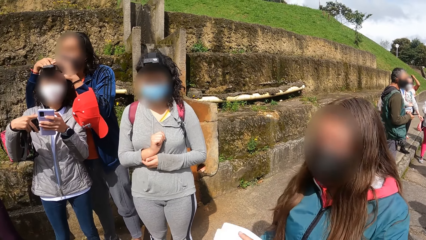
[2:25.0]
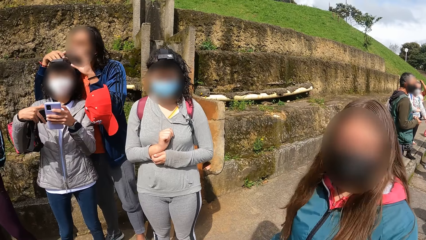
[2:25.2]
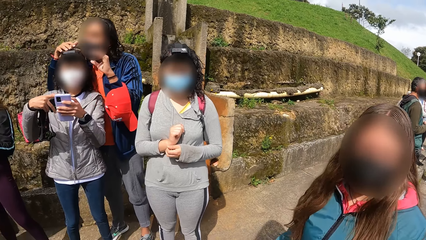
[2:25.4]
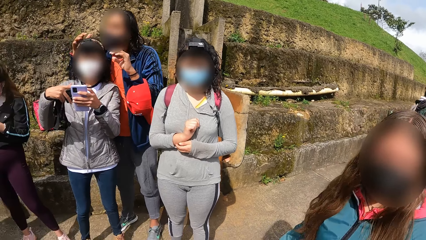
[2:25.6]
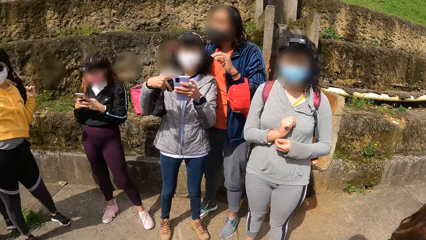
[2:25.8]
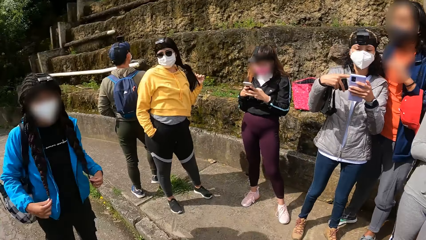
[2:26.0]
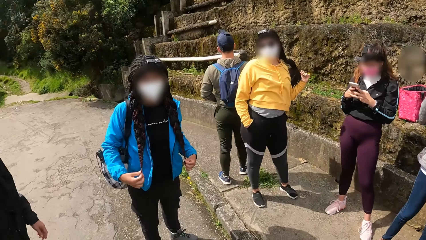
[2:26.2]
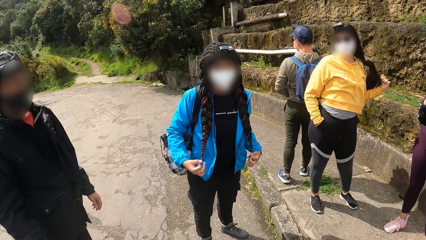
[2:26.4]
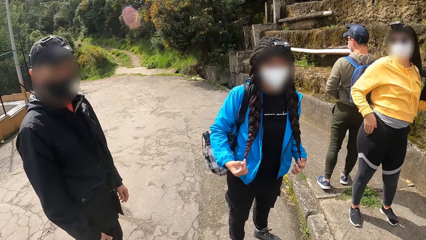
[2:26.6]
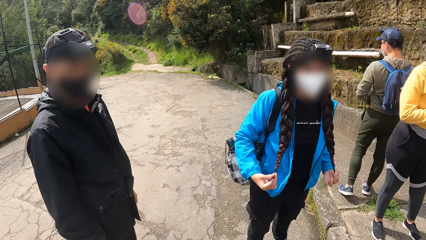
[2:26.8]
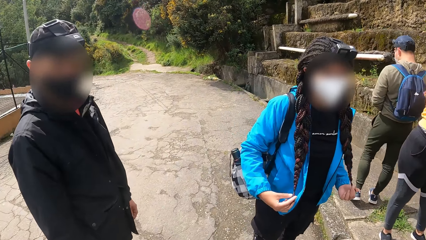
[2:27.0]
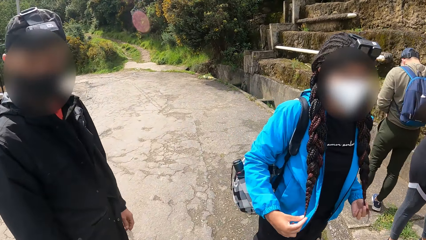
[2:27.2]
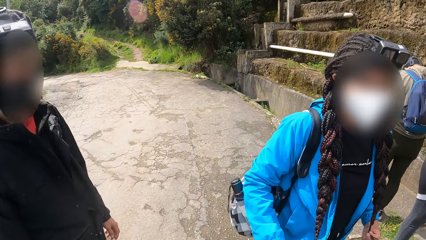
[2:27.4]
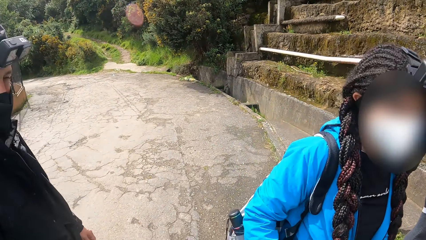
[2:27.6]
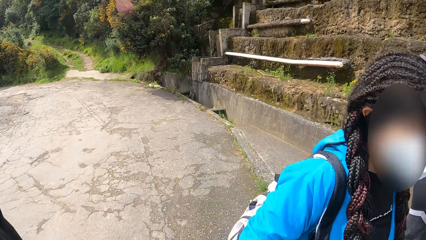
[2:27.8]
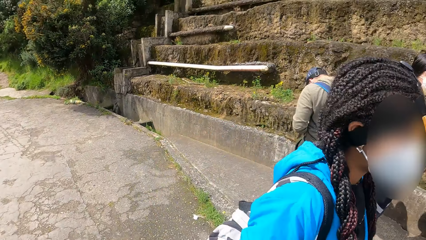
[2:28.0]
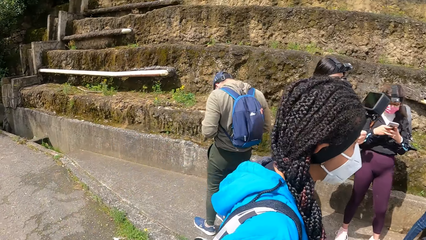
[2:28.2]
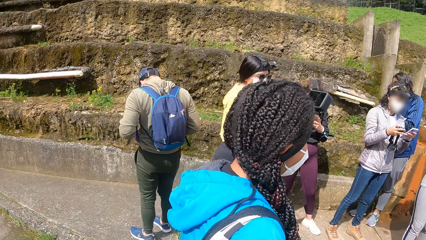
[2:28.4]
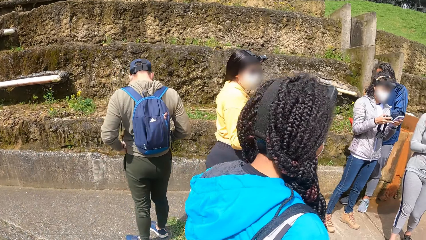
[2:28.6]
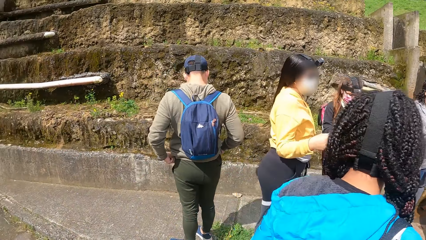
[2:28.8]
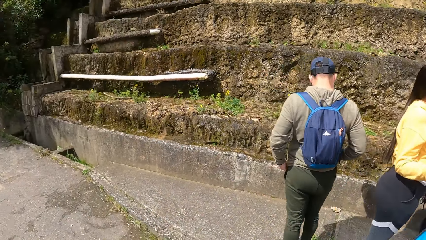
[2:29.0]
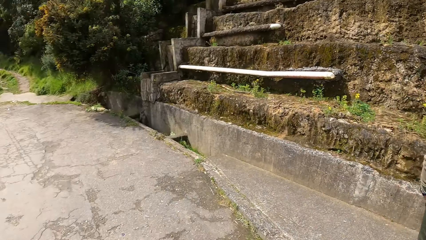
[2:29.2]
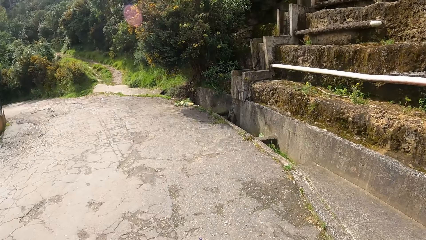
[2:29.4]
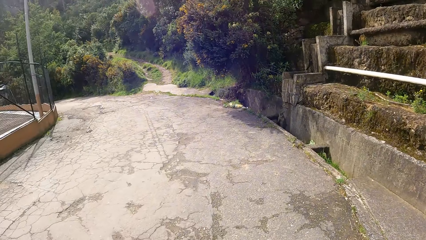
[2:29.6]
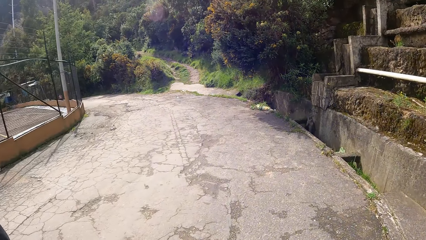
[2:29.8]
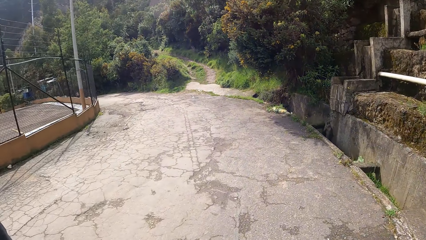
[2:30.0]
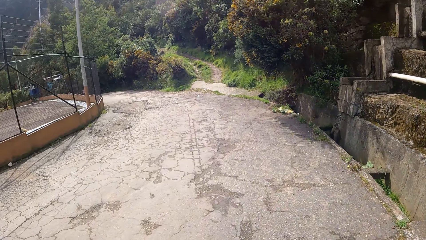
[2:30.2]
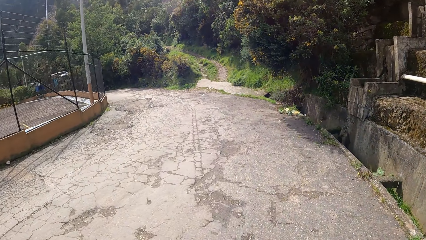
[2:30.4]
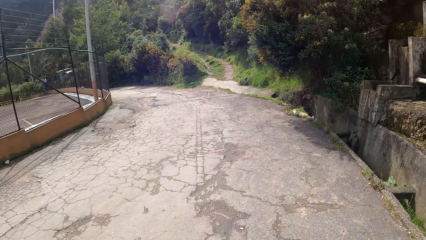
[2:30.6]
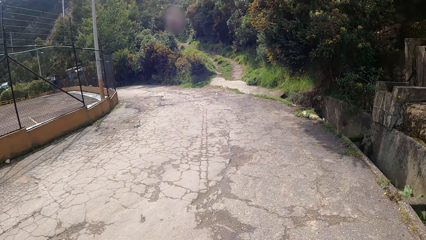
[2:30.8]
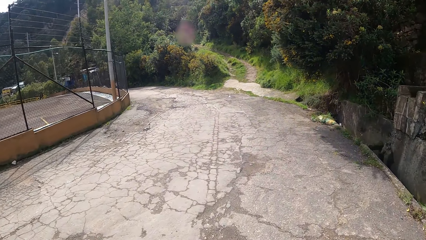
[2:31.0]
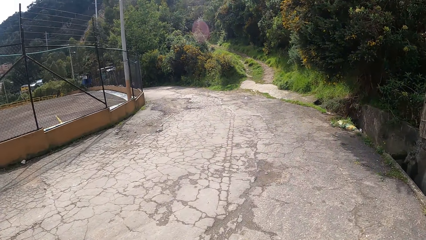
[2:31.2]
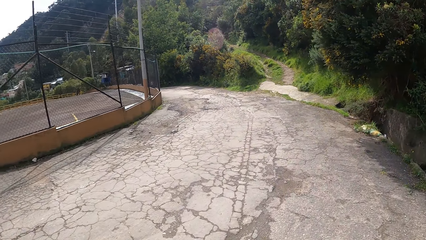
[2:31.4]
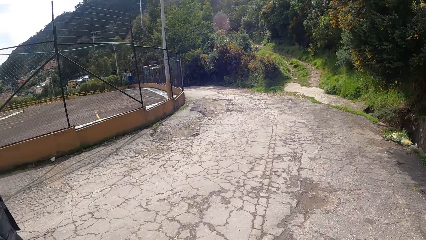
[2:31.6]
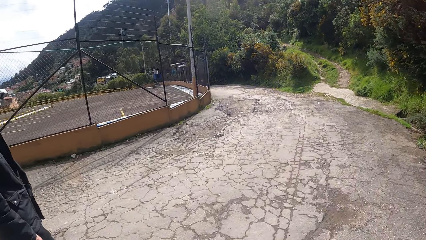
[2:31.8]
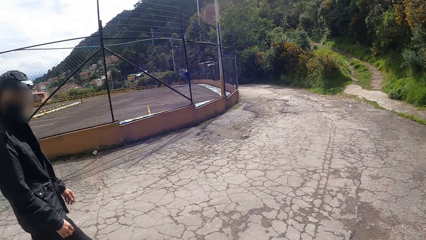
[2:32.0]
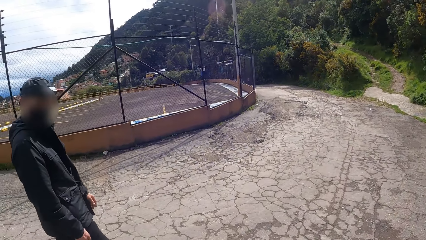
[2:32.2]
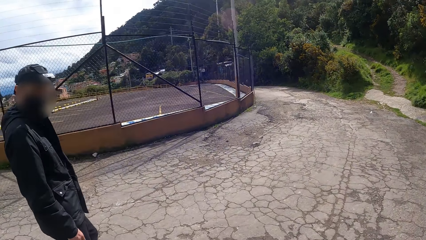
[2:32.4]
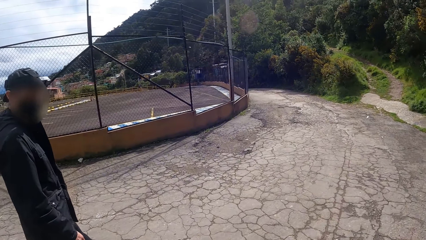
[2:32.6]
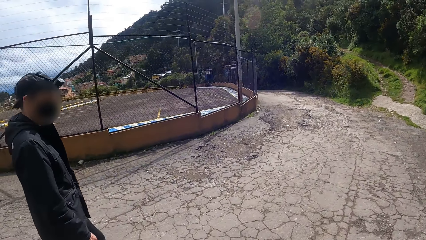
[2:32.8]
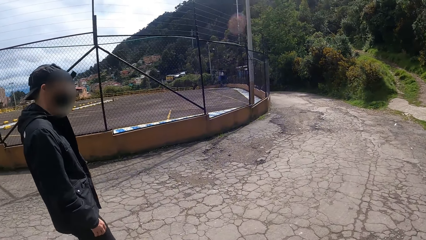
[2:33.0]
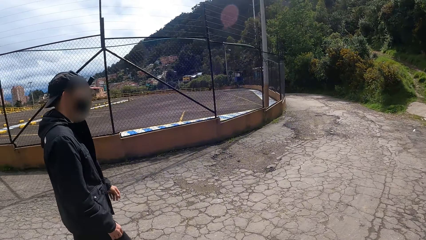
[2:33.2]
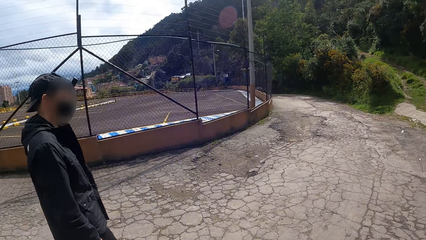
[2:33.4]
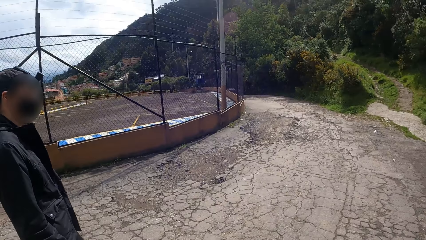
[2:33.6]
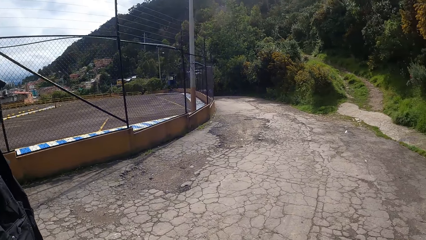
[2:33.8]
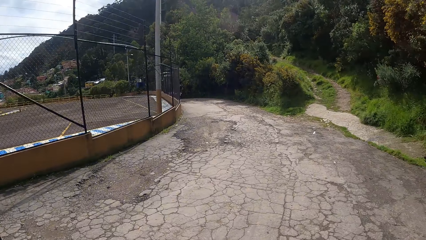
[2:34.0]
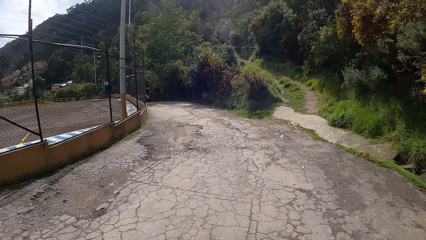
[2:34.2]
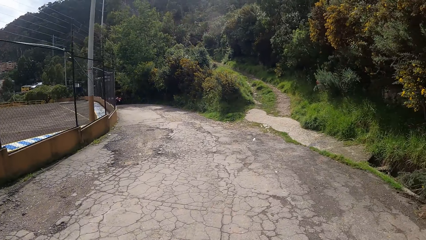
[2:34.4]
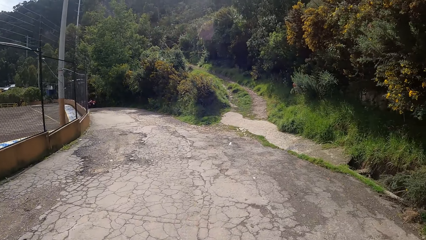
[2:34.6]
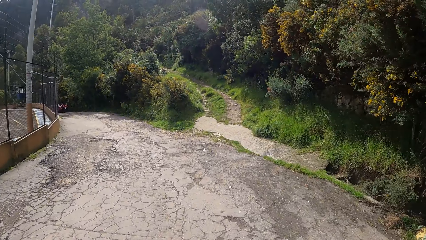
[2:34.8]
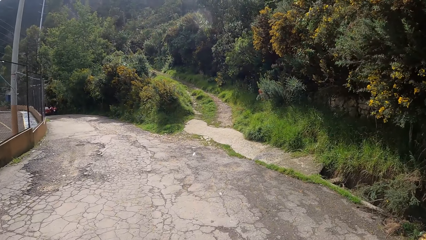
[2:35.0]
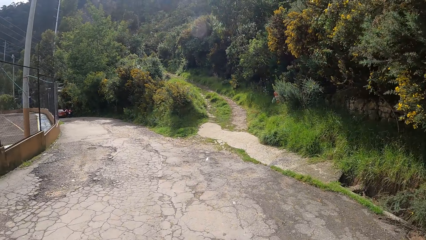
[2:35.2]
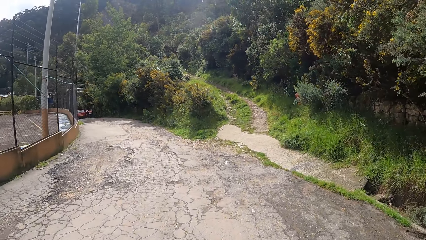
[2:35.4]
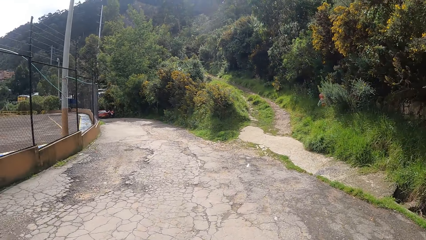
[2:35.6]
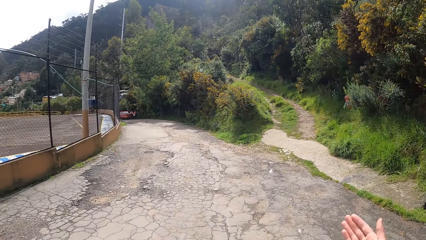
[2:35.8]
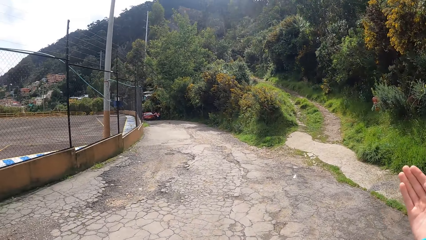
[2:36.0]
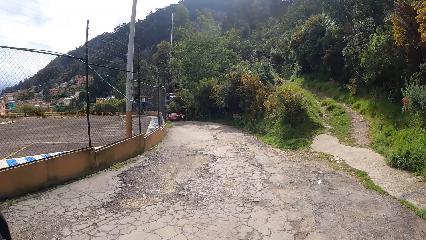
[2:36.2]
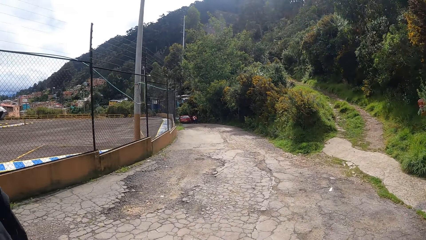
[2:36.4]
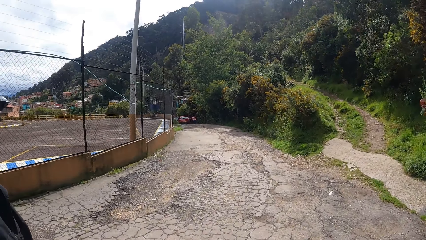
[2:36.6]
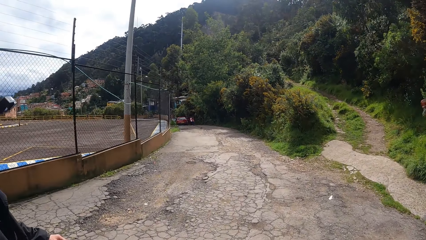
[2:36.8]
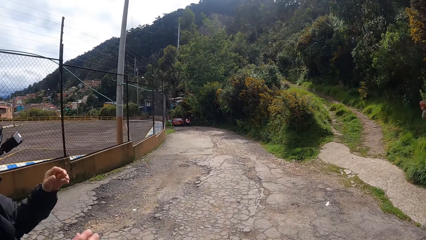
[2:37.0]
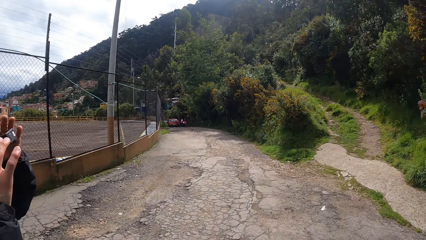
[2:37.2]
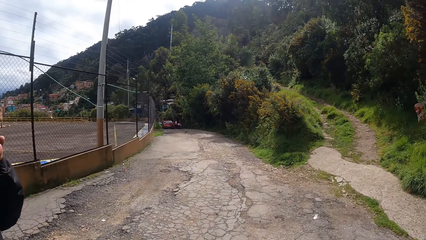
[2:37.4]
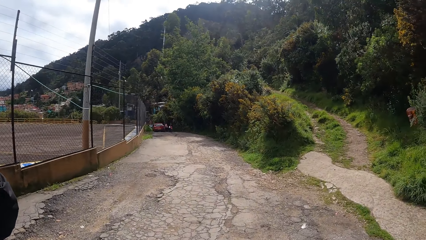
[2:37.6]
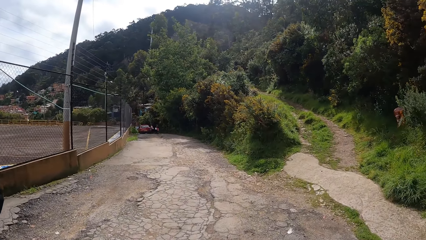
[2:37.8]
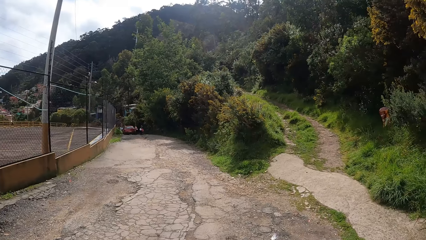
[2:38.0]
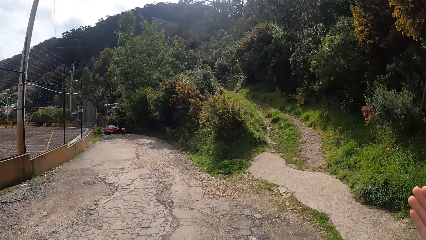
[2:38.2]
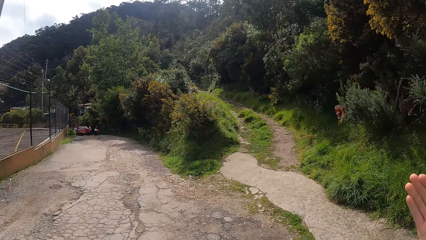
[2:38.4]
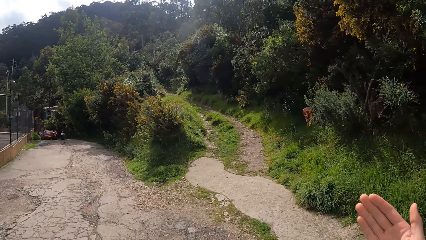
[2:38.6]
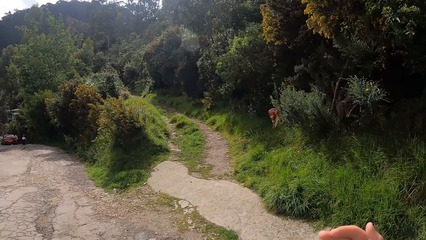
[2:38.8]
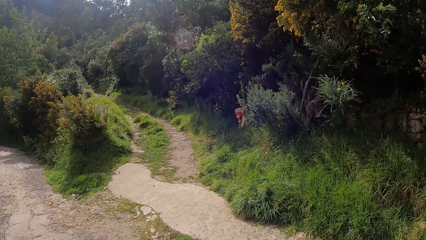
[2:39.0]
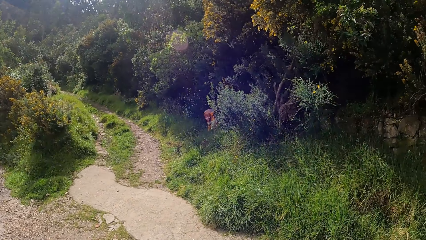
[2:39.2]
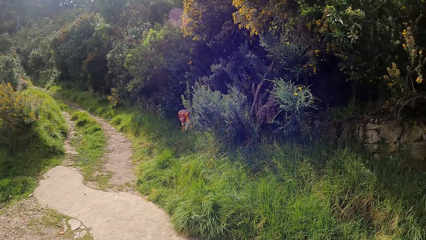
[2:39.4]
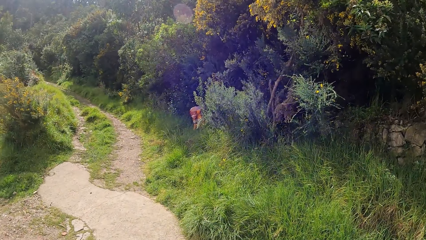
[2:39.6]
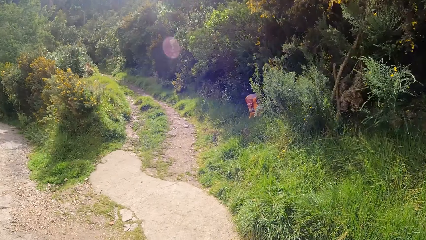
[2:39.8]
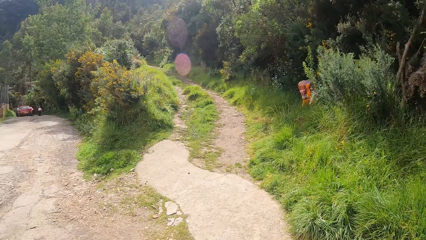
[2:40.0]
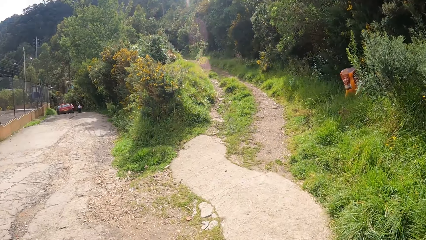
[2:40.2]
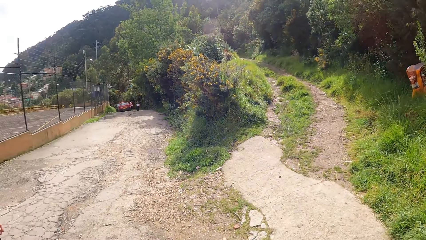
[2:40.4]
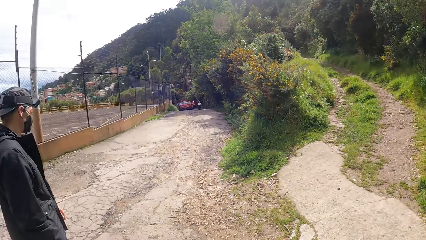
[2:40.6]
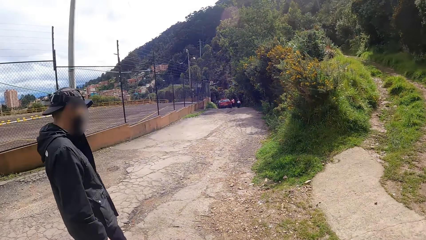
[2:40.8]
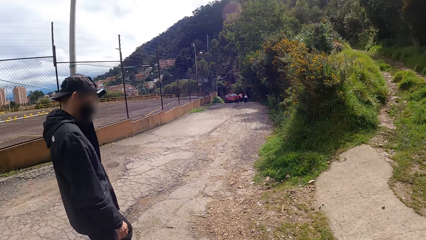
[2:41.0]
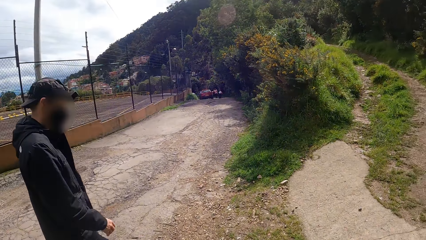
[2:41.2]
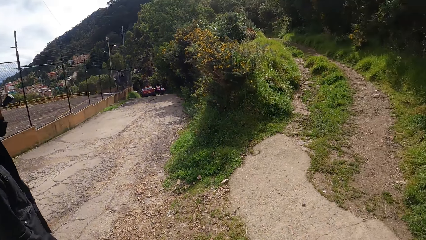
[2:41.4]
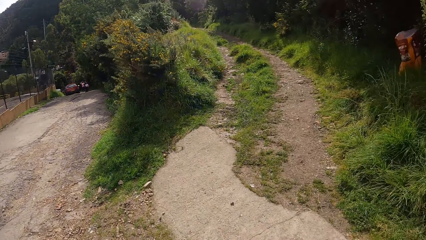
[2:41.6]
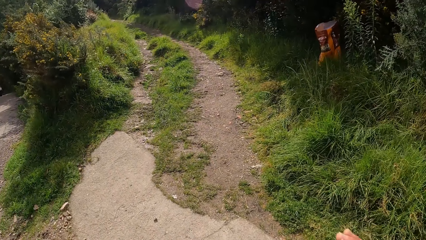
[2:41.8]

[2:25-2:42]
The camera wearer walks along a road. A man walks along the road. The camera wearer raises her right hand towards her face. The man adjusts a camera on his head with both hands.
